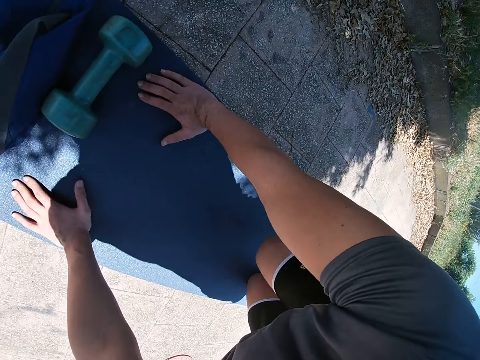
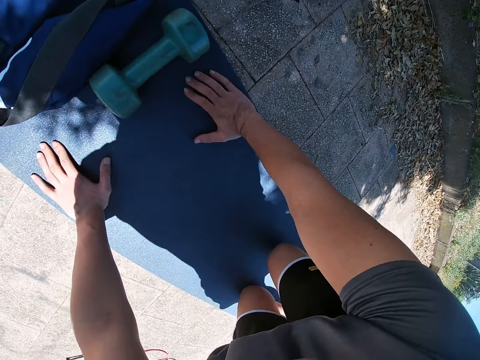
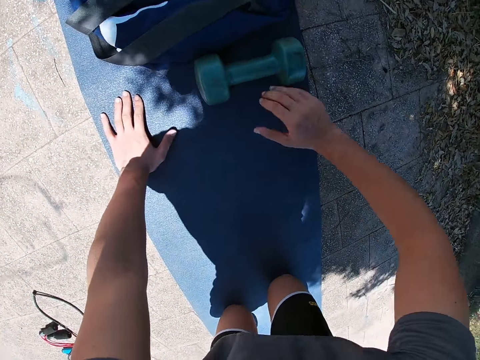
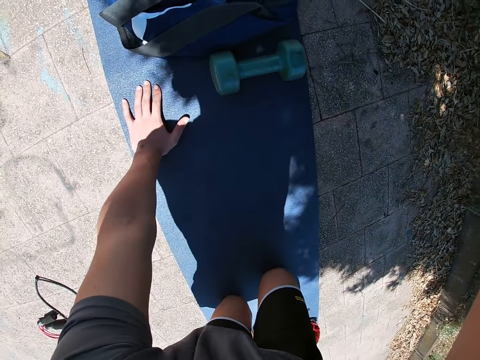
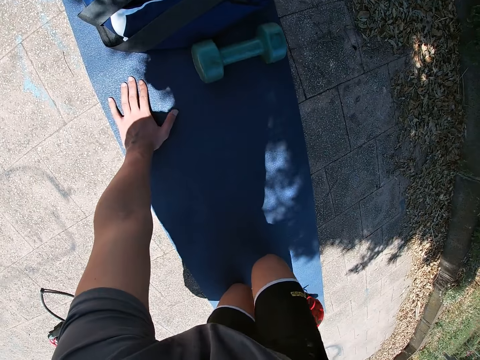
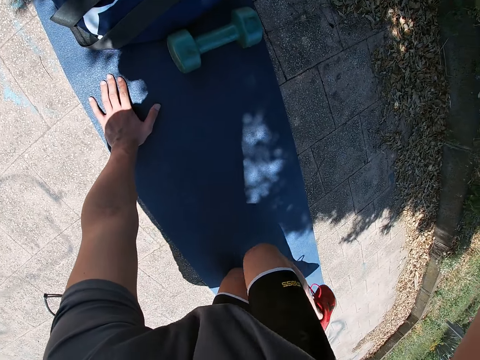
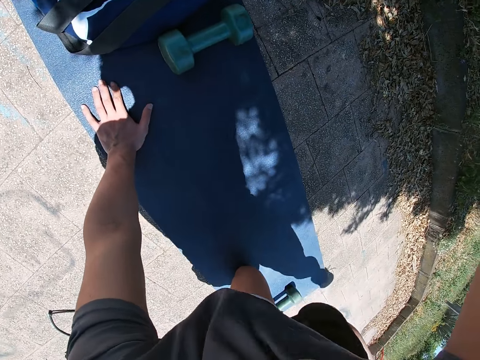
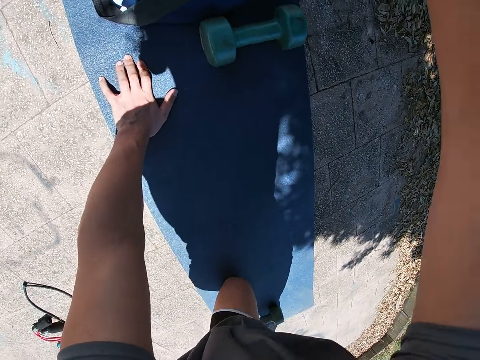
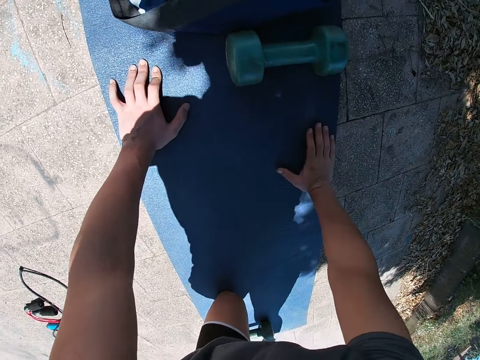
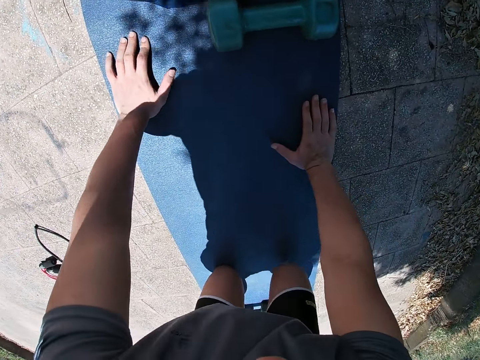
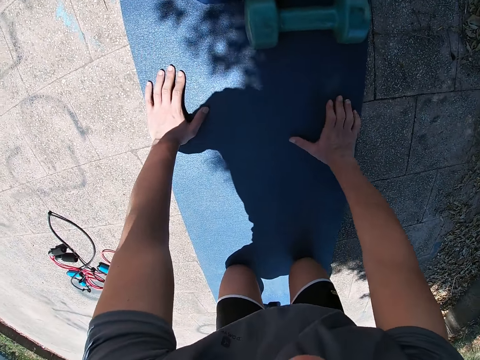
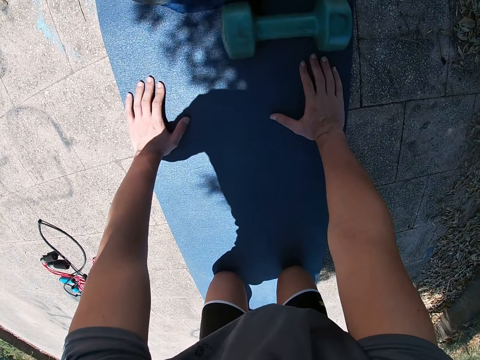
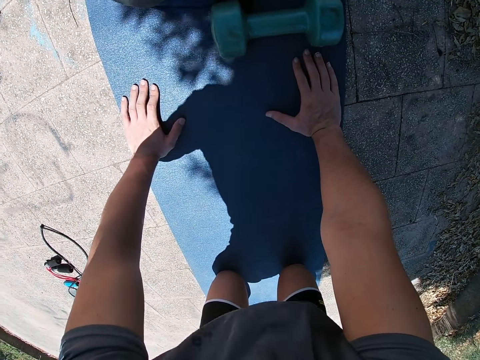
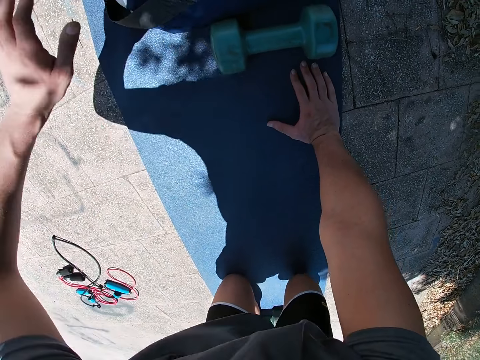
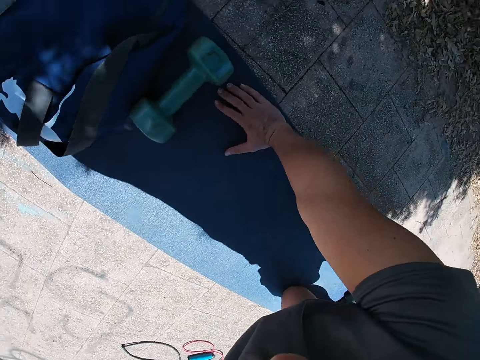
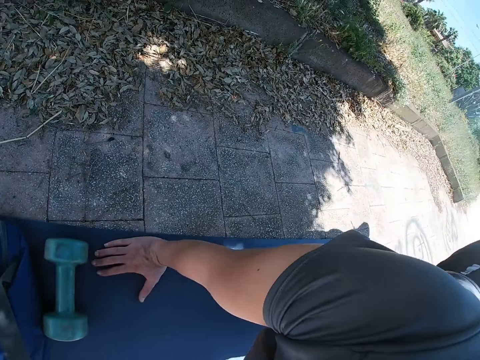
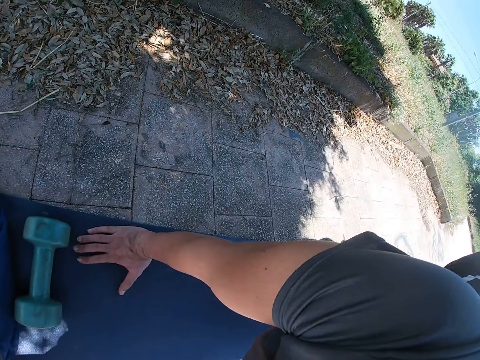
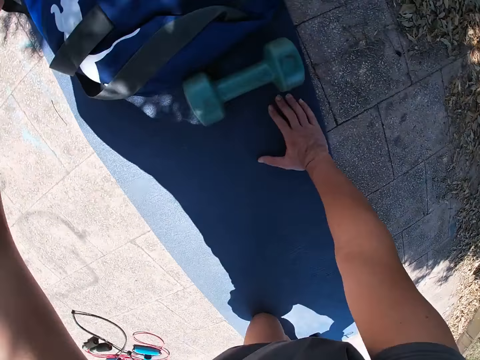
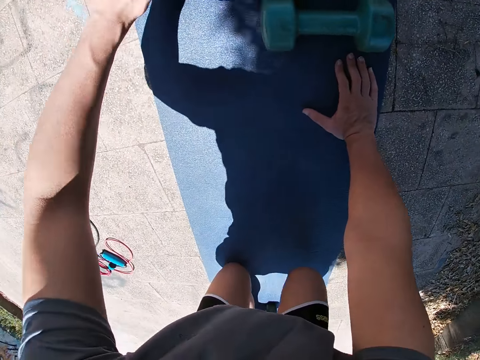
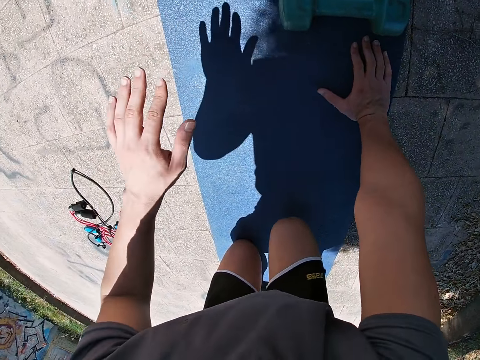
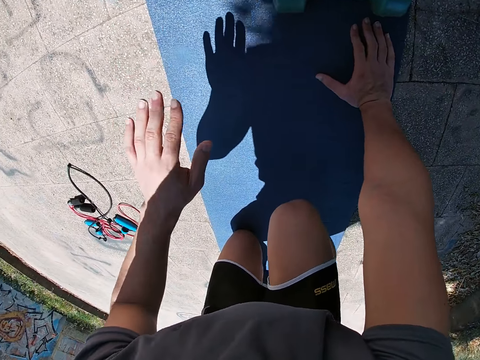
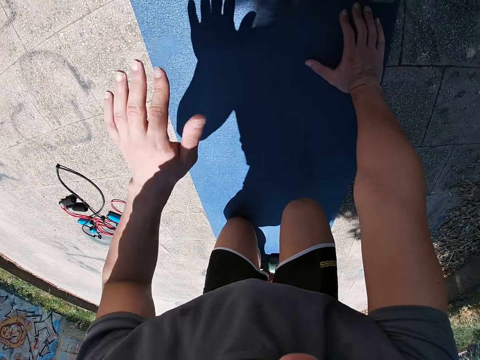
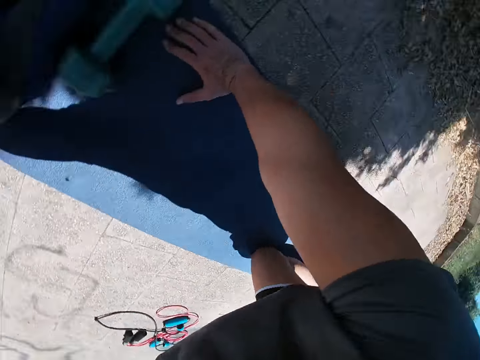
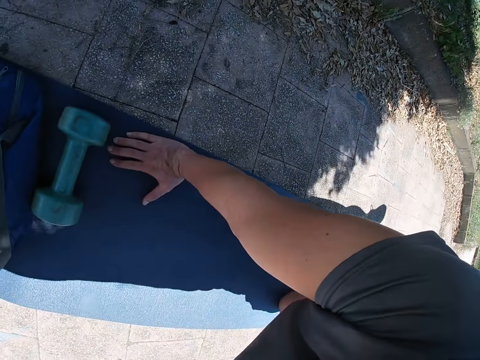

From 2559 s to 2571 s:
The camera wearer works out on the mat. He lifts up his right hand. He lifts up his left hand.

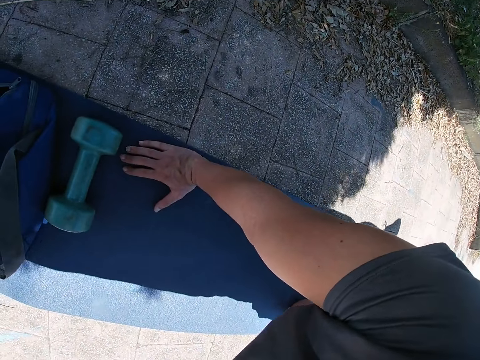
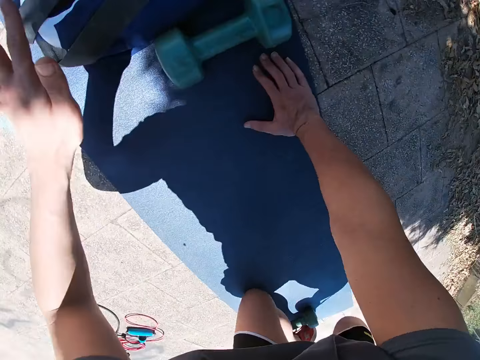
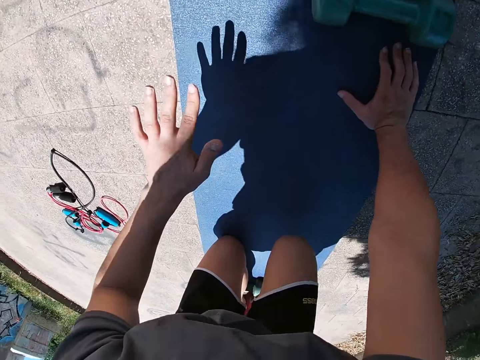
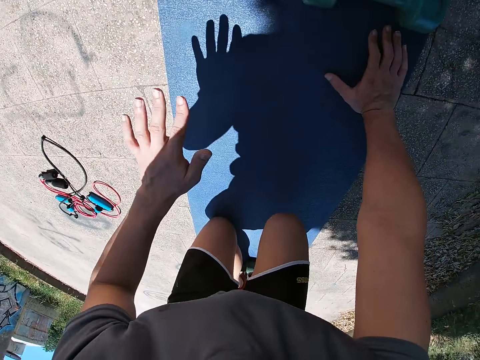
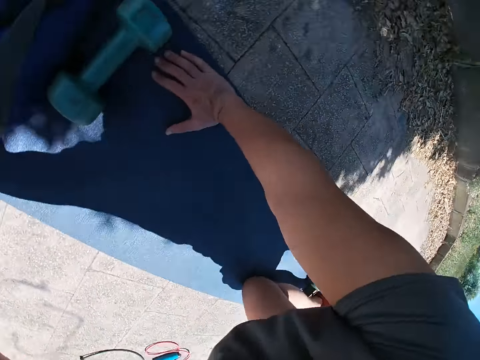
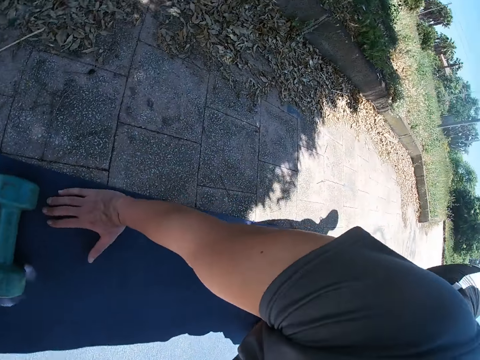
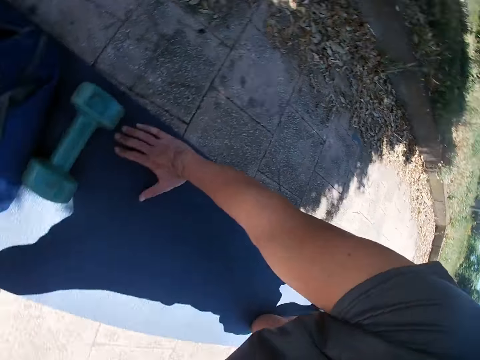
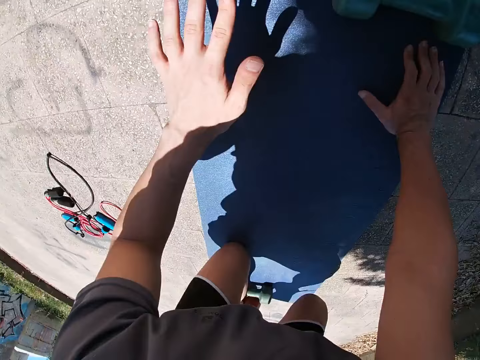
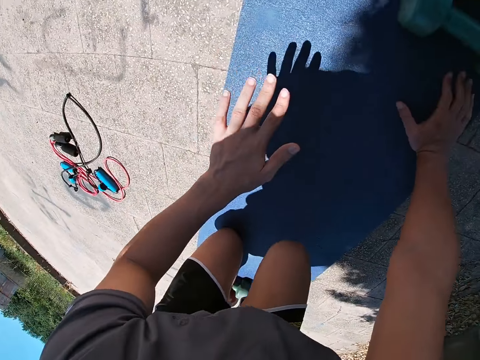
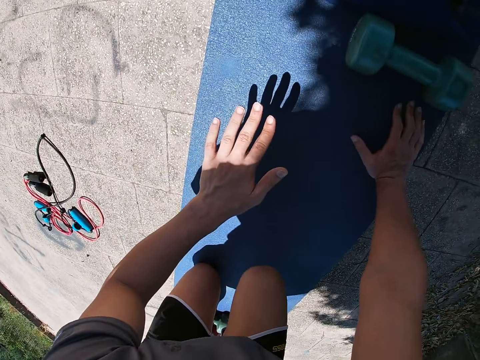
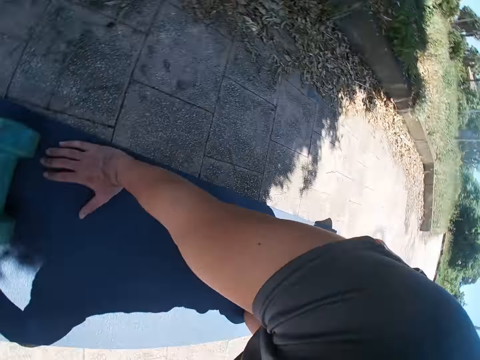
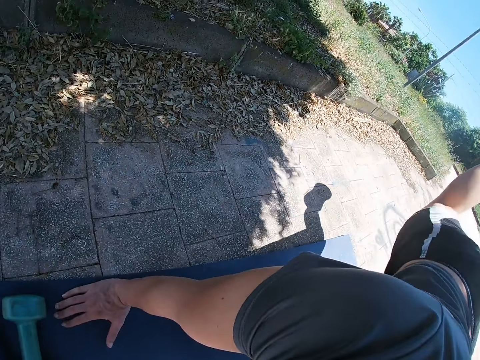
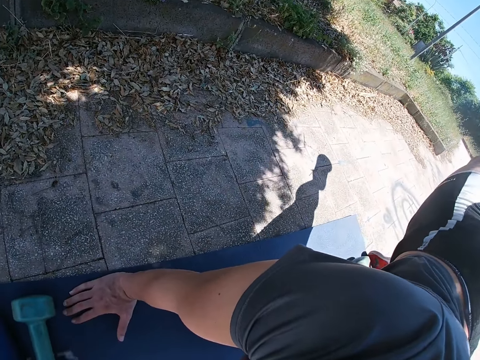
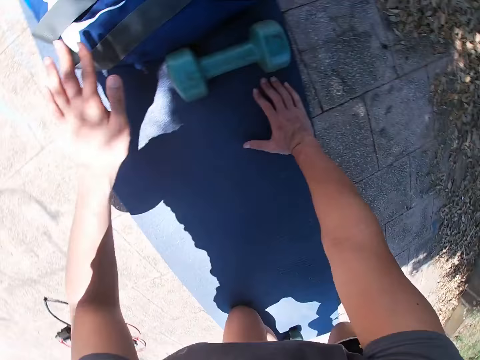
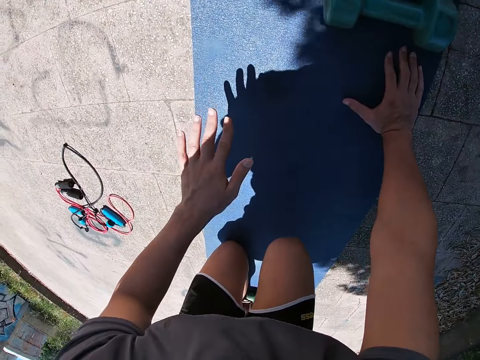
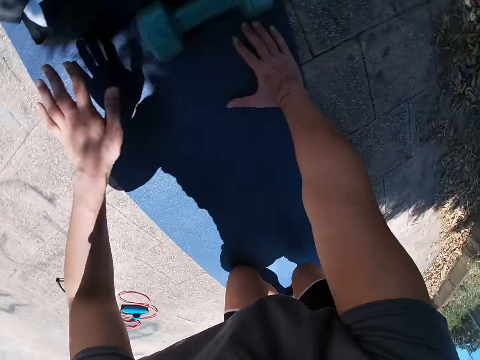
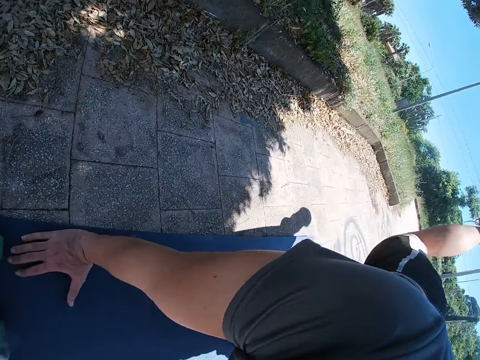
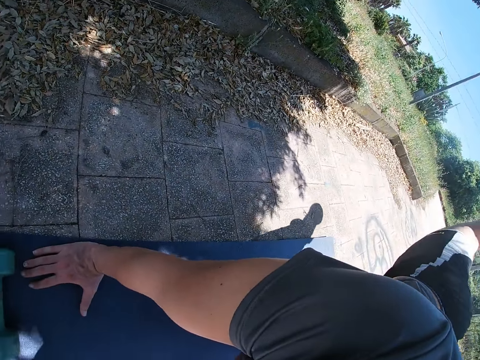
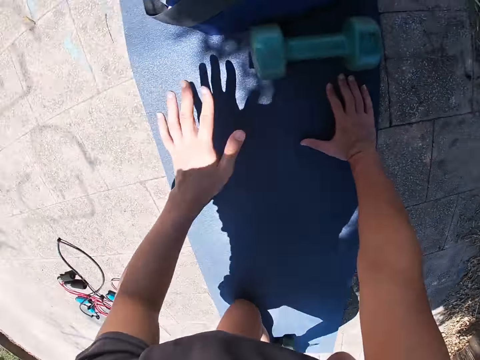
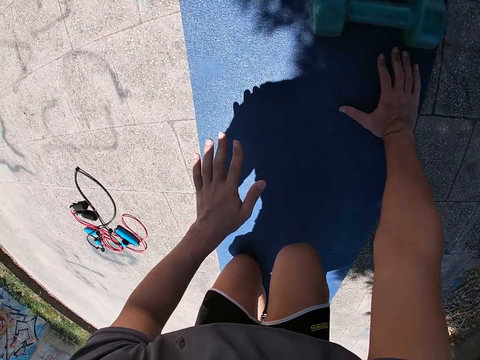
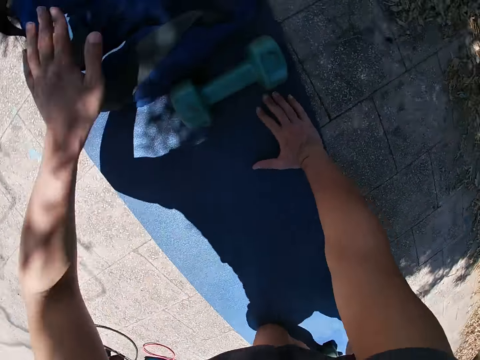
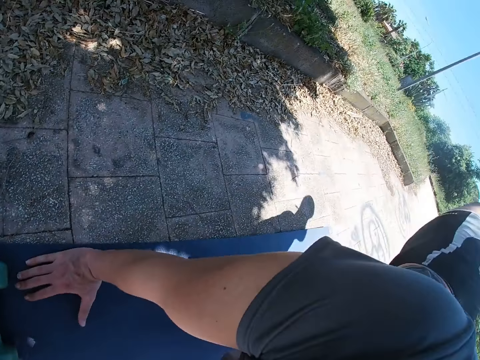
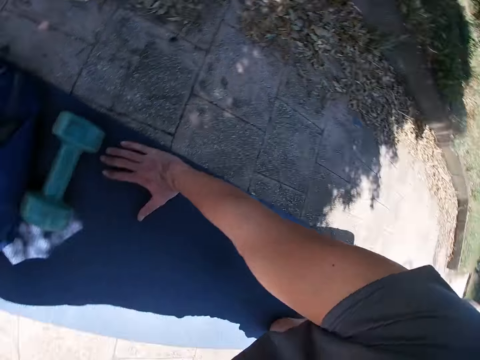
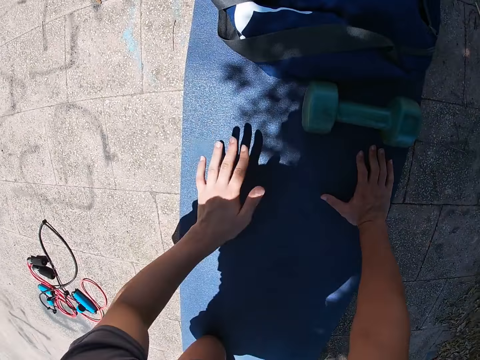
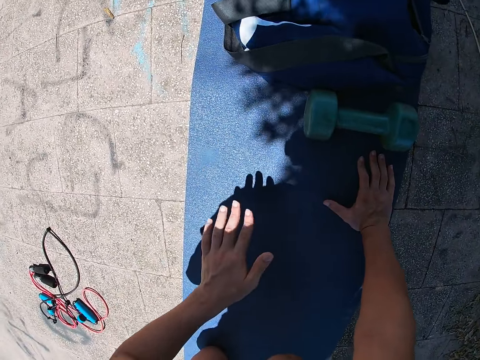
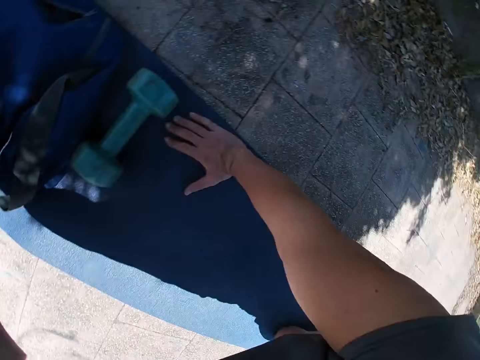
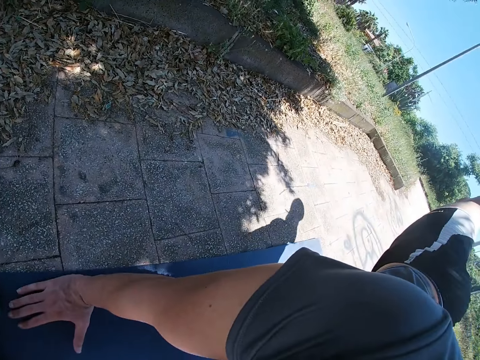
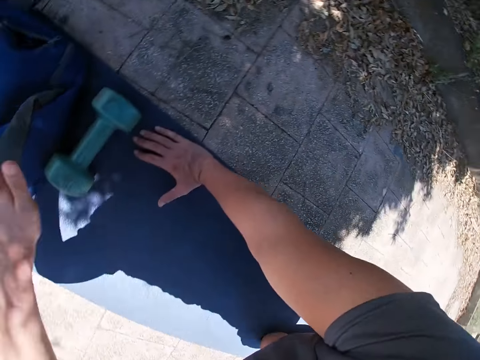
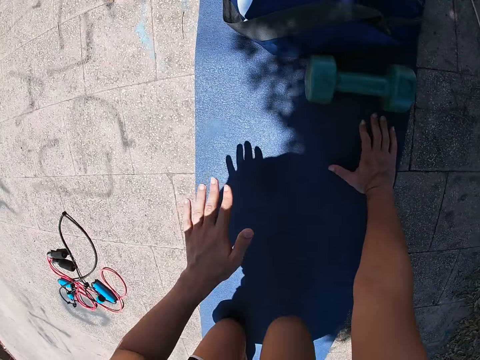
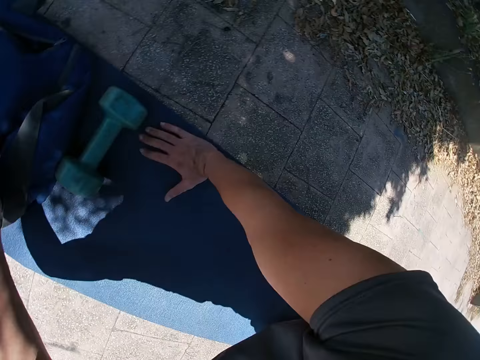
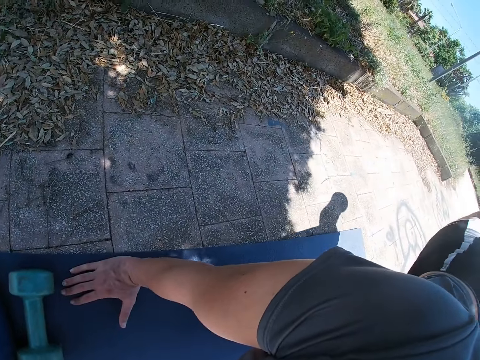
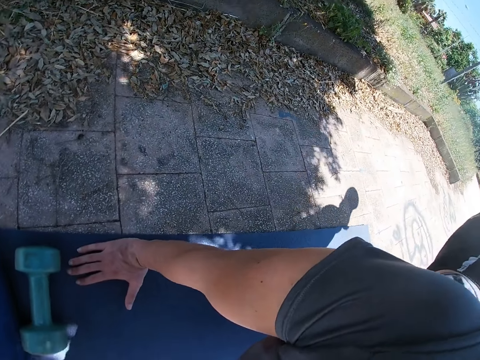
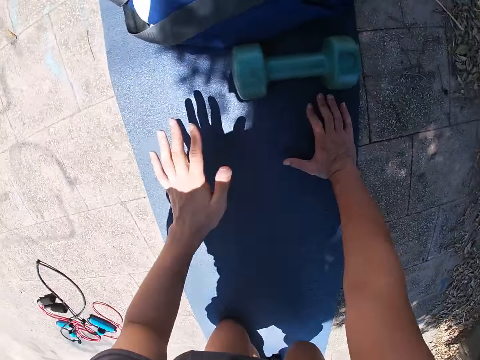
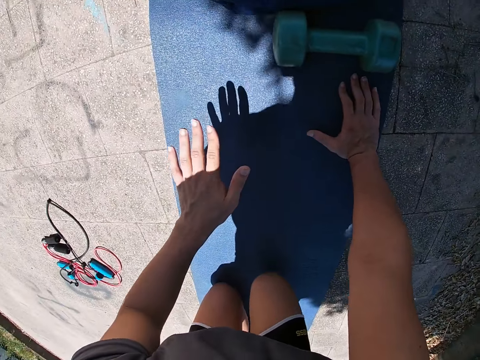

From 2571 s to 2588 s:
The camera wearer lowers the left hand. He lifts up his left hand. He lowers the left hand. He lifts up his left hand. He lowers the hand. He lifts up his left hand. He lowers the hand. He lifts the left hand. He lowers the left hand.
